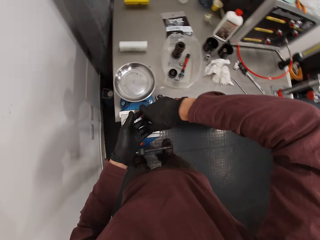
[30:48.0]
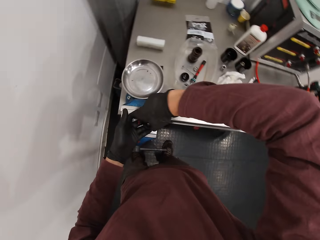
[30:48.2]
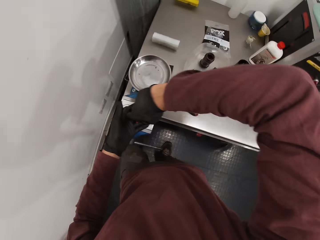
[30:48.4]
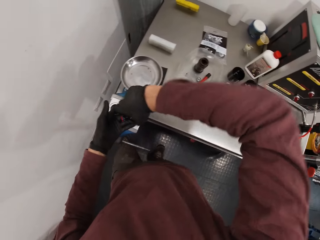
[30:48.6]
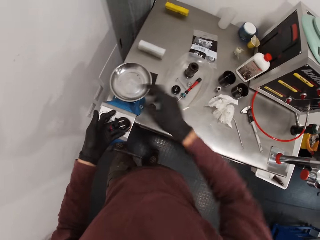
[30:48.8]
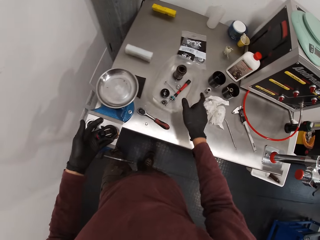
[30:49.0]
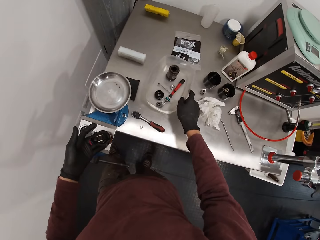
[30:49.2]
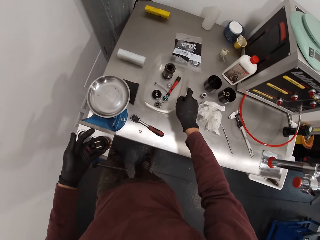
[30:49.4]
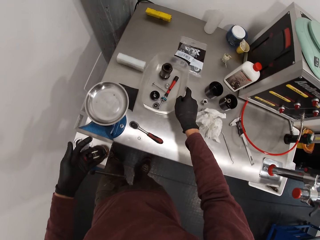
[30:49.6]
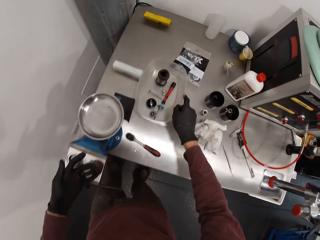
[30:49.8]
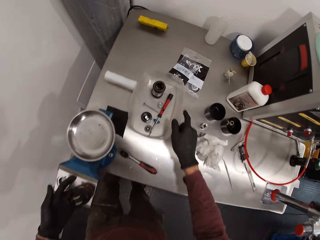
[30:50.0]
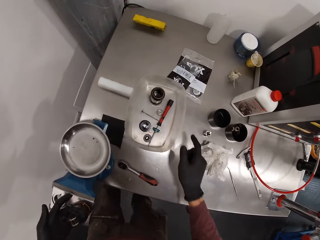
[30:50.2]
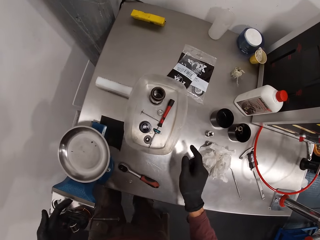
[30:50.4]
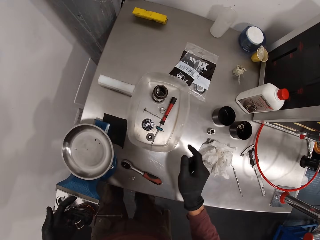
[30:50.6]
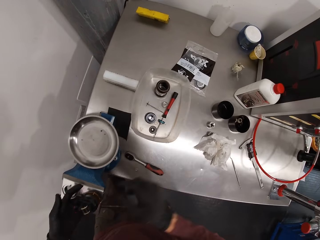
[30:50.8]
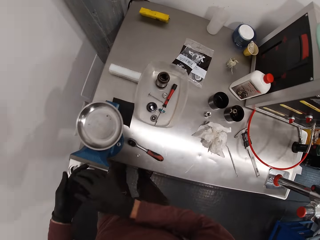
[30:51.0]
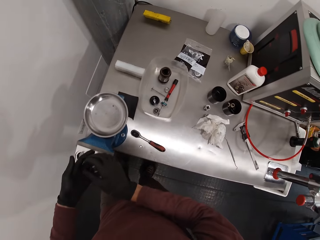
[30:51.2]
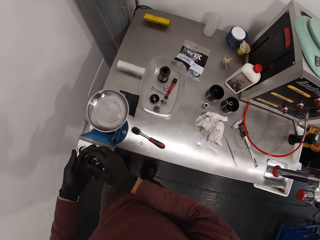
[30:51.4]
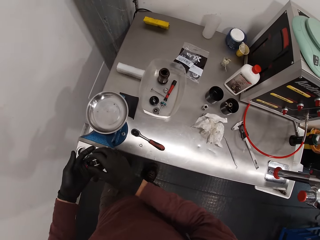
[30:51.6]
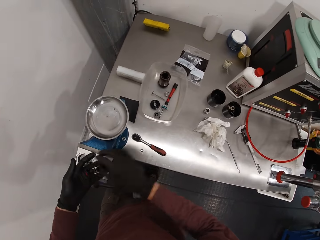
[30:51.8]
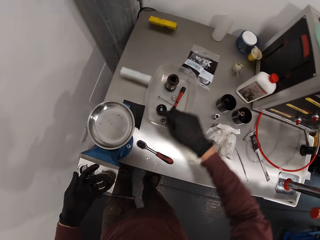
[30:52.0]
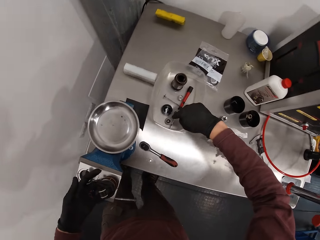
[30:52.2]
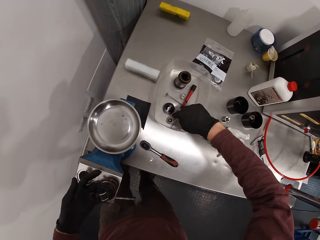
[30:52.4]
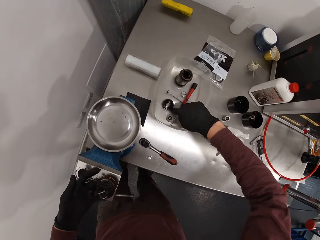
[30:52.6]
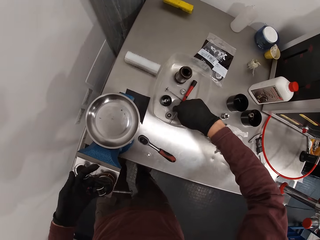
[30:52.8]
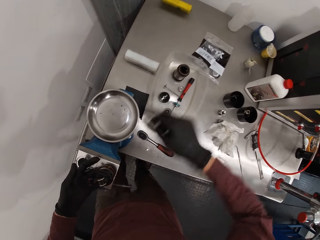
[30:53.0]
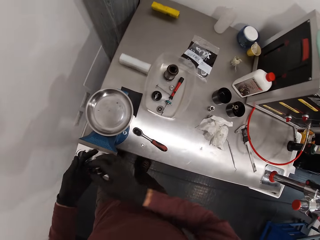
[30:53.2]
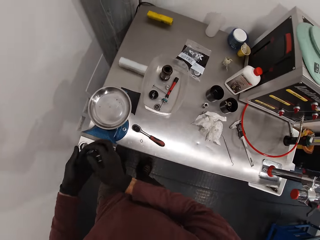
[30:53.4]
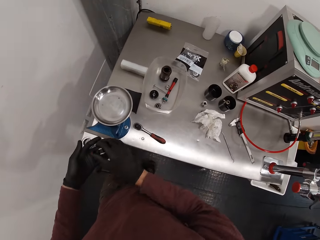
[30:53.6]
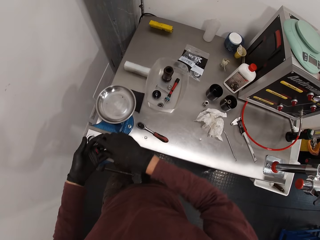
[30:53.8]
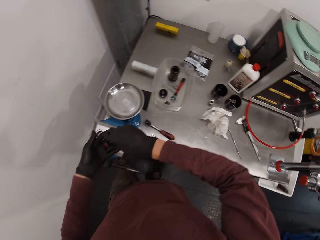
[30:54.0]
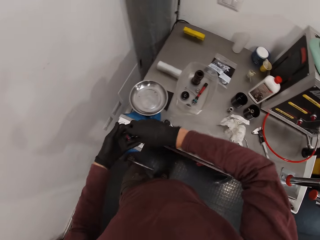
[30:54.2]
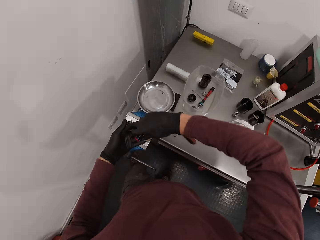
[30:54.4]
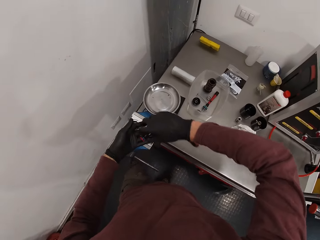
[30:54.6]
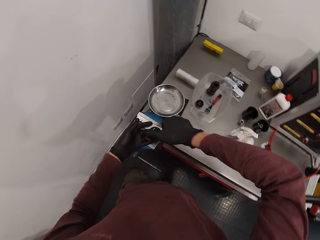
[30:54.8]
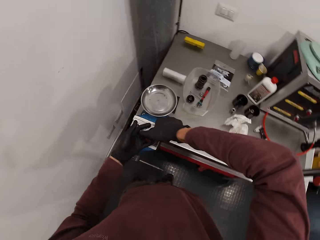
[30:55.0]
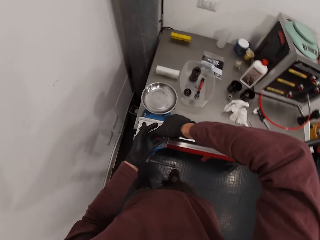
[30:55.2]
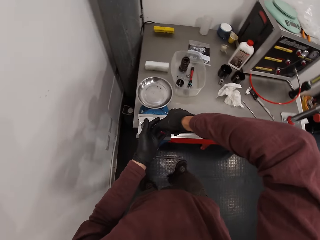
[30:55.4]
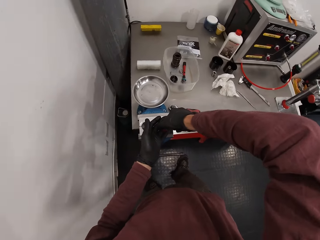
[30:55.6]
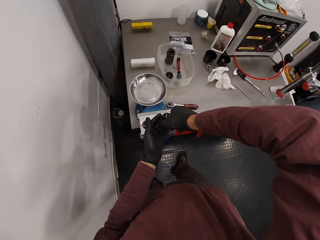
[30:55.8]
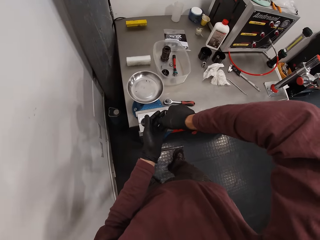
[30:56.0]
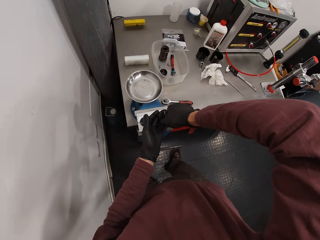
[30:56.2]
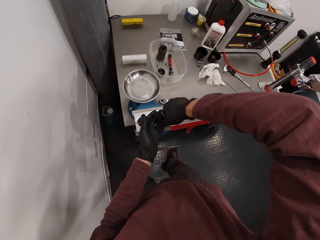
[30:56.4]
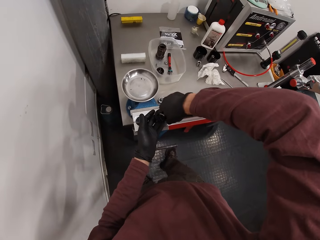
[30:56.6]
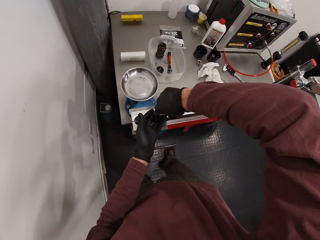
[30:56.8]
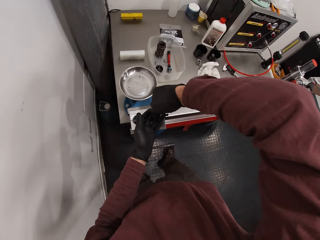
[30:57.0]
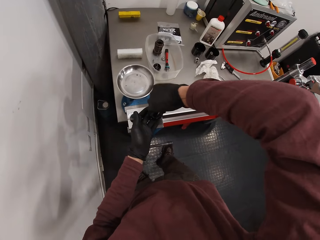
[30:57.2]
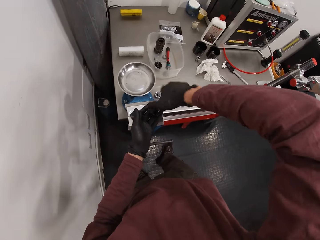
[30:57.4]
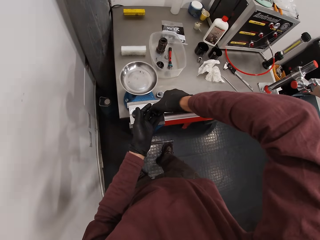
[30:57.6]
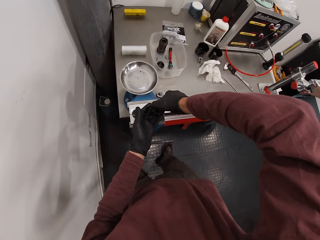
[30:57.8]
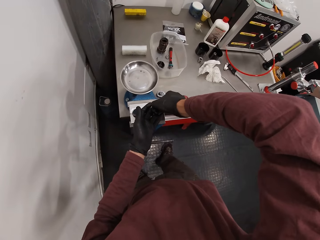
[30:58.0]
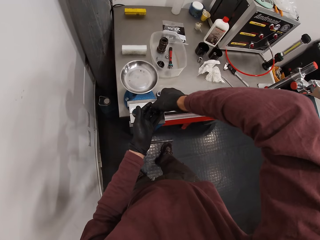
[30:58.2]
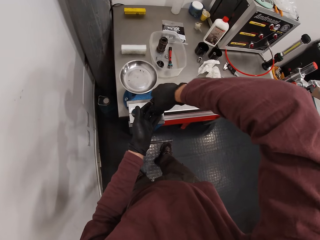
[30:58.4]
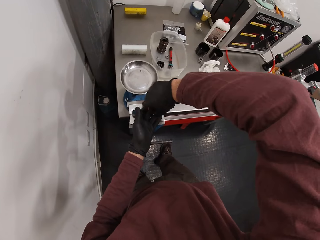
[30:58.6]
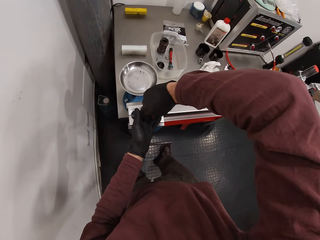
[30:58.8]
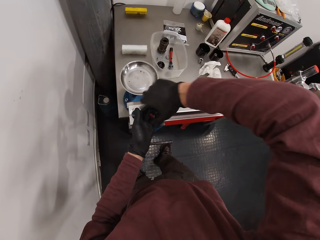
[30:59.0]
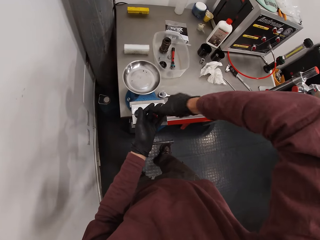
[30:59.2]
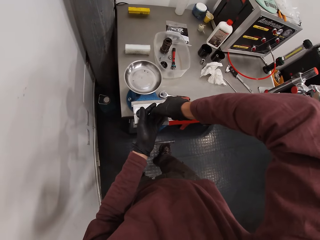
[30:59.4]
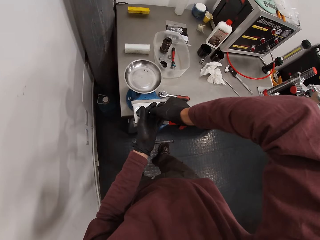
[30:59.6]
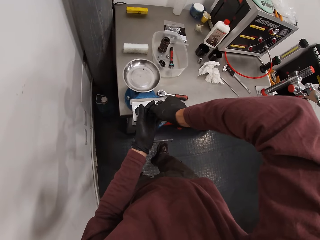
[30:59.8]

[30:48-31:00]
The camera wearer adjusts the positioning of the bowl on the table with his right hand. He touches the bearing inside the bowl with his right hand. He fixes the bicycle component in the workbench vice with both hands. He rotates the metal cup.

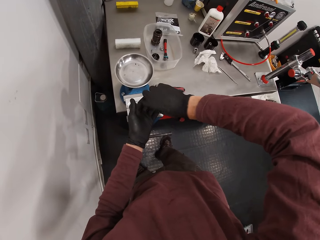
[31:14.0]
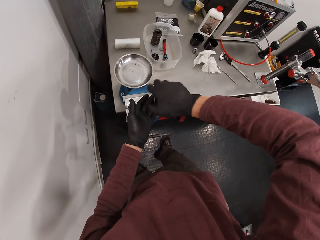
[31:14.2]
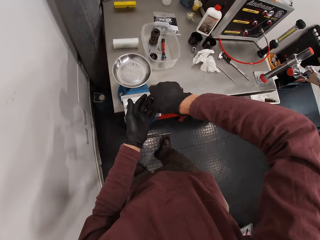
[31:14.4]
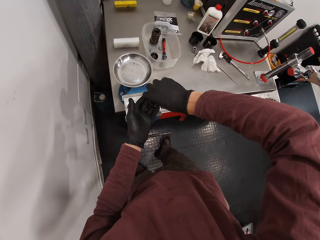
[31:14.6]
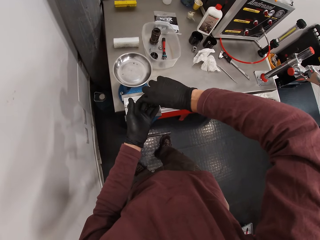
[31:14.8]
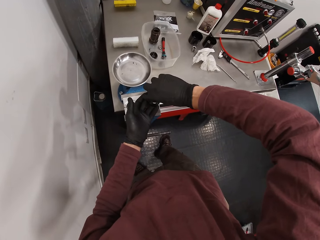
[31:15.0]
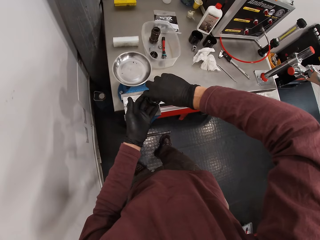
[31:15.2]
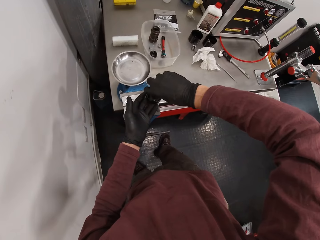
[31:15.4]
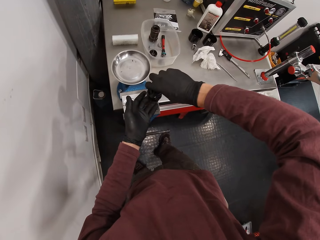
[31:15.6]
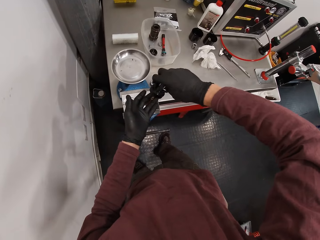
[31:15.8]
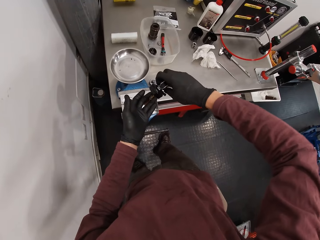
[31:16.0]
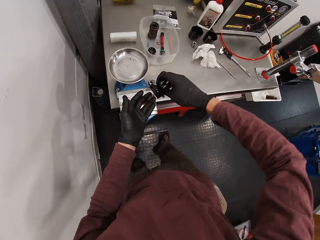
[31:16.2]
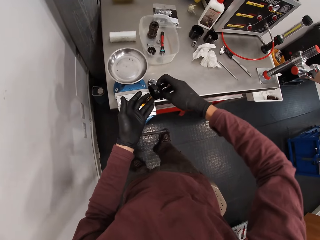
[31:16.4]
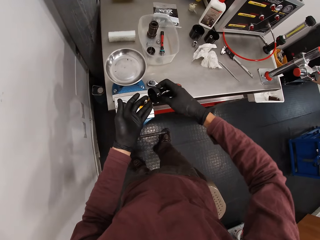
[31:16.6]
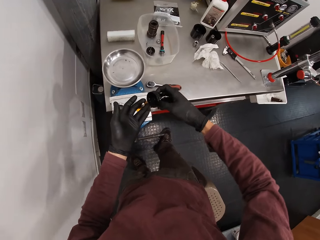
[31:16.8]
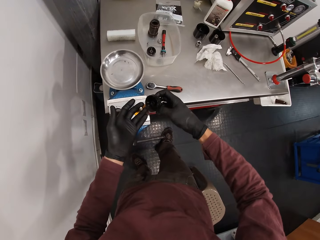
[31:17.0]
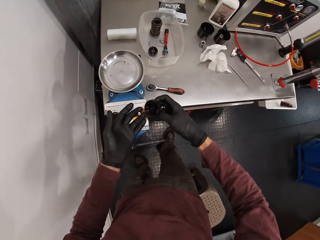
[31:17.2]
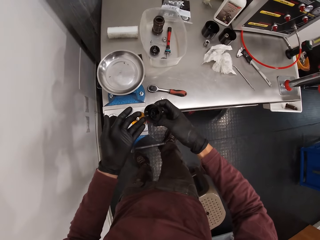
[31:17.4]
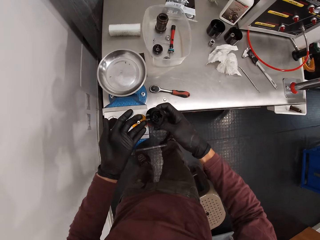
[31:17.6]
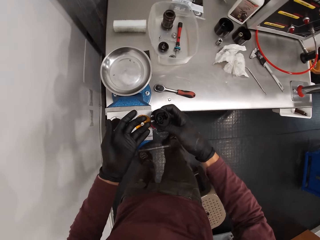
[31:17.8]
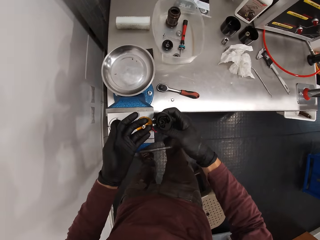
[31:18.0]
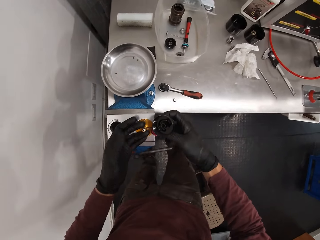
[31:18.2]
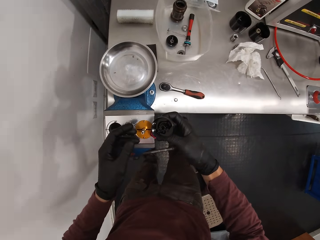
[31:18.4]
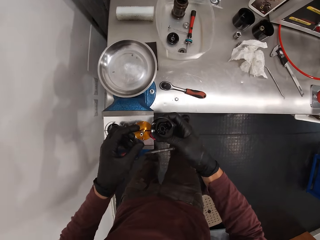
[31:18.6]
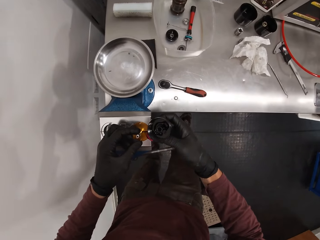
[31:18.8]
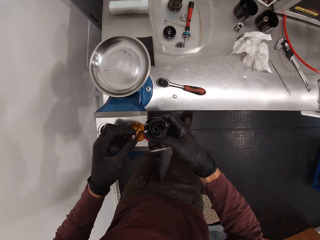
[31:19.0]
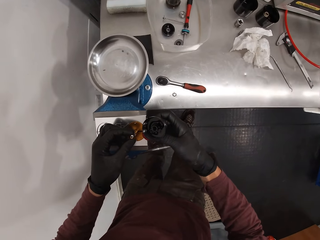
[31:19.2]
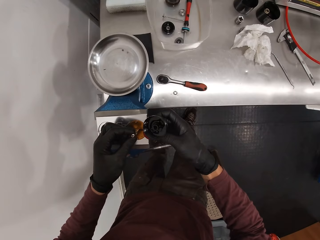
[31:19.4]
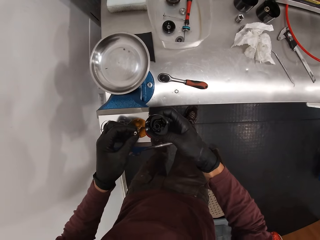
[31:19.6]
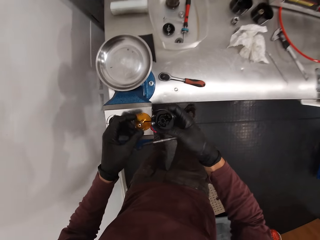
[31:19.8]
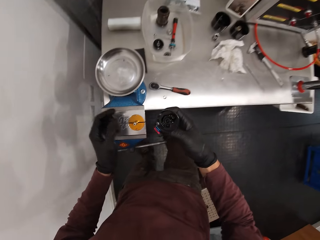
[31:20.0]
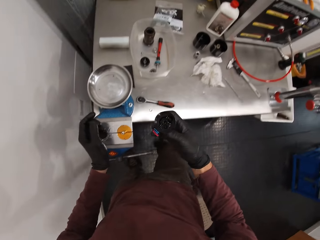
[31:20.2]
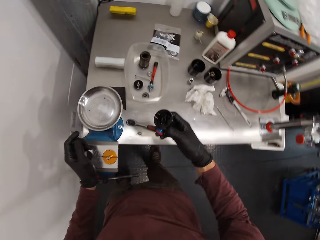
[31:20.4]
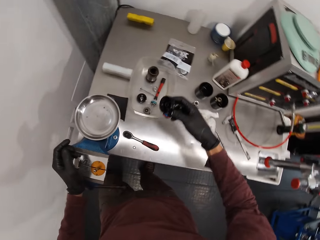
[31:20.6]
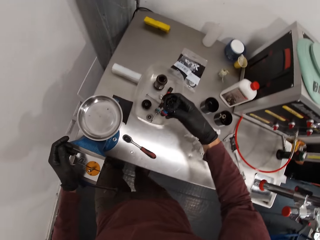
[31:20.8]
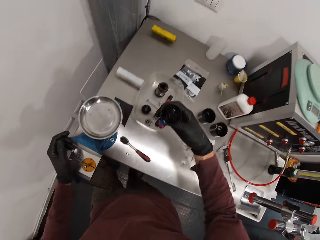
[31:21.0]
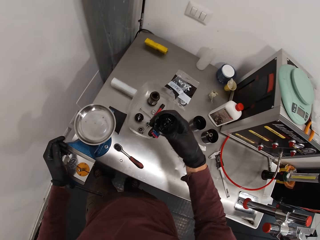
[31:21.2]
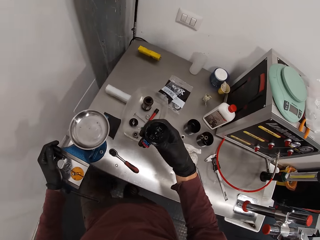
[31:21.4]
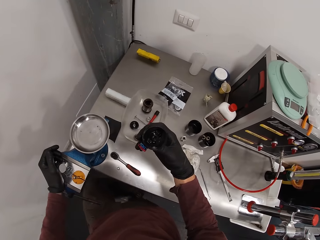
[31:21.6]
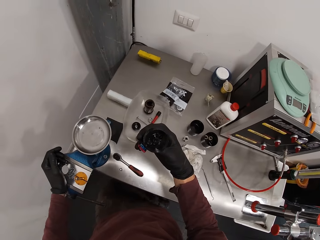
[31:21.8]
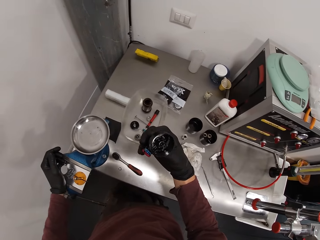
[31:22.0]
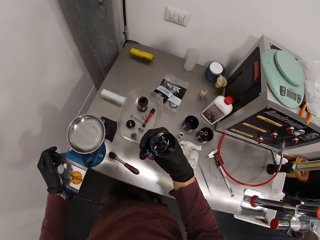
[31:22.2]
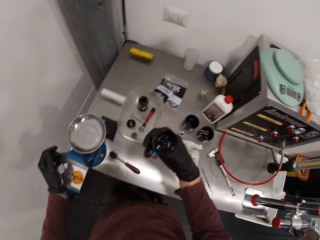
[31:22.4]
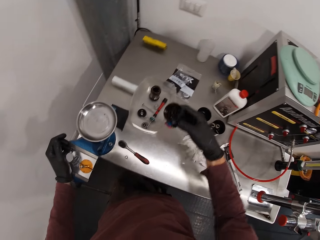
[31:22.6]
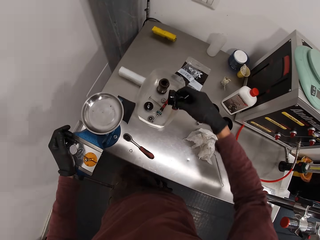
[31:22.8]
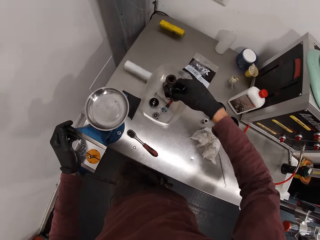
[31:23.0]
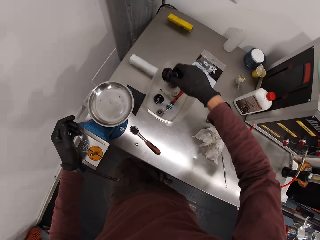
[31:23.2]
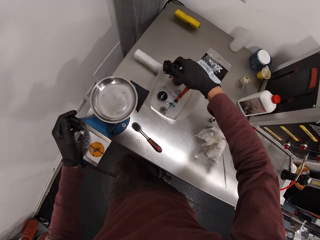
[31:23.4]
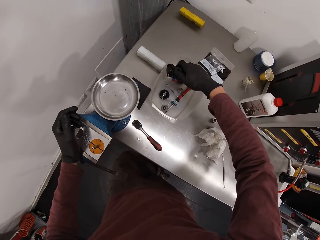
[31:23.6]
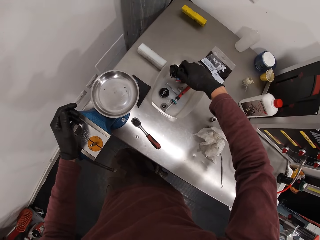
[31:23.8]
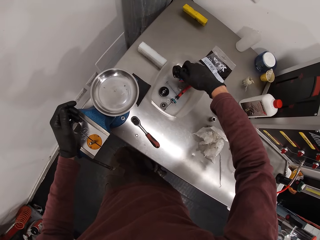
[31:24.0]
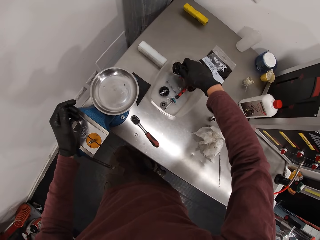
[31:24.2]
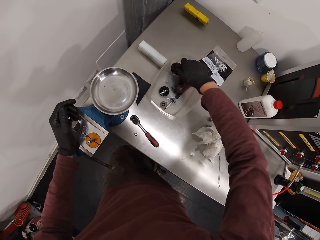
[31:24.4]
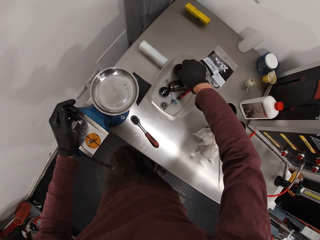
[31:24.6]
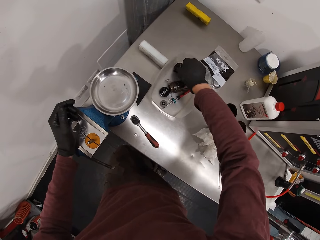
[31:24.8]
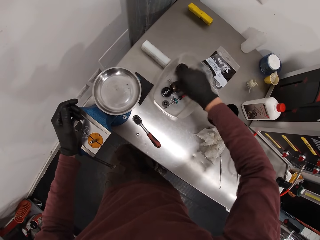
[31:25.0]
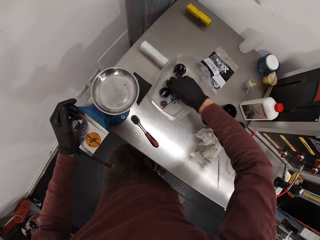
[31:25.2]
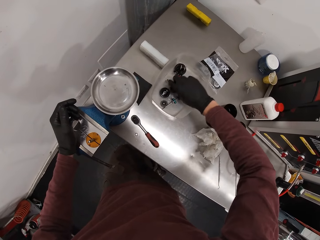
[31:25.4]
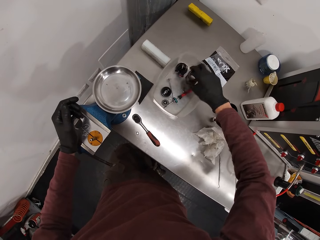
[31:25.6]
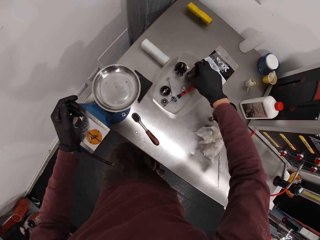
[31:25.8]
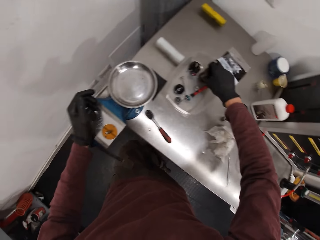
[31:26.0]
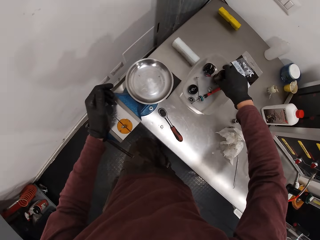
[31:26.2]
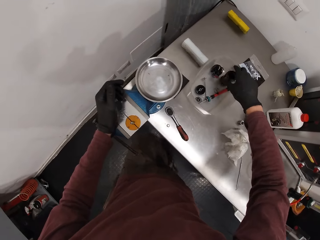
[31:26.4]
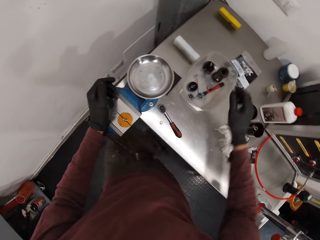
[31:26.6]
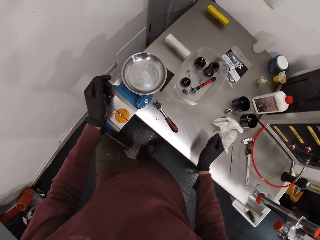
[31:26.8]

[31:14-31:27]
The camera wearer takes out a shaft or metal cup of the bicycle component with his right hand. He stares at the metal cup. He touches the axle of the bicycle component in the workbench vice with his left hand. He places the shaft in the bowl on the table with his right hand.
